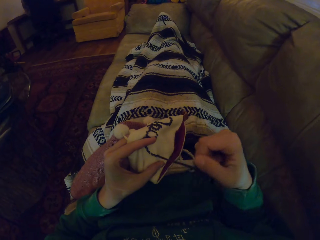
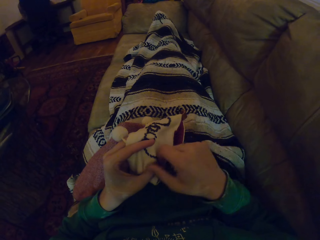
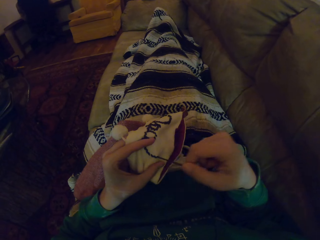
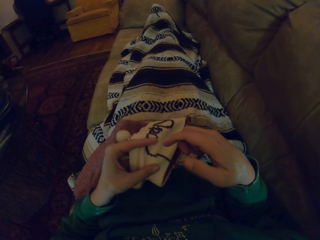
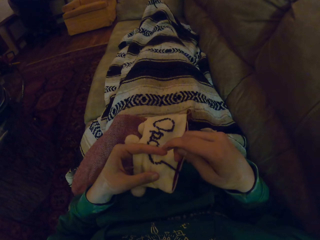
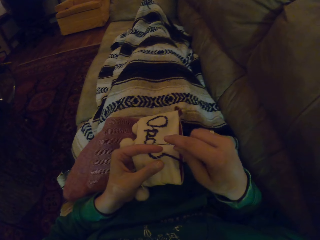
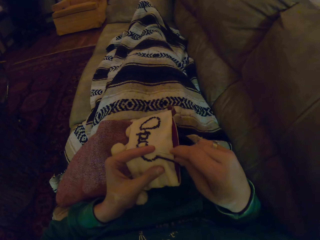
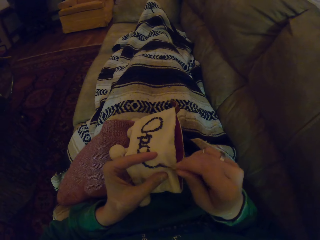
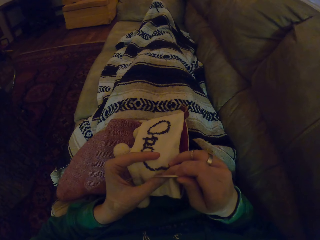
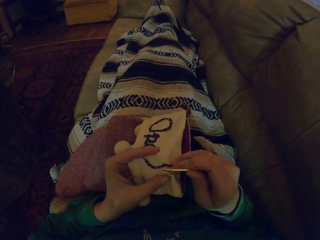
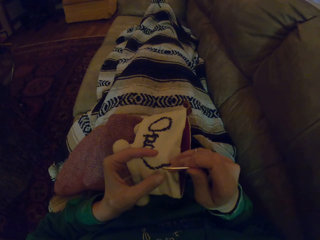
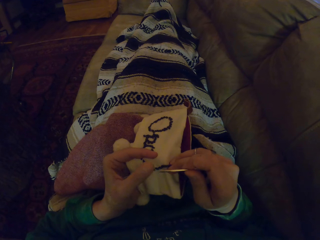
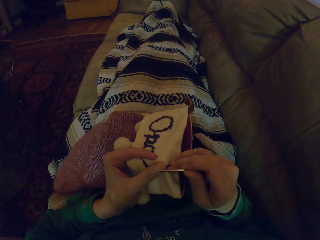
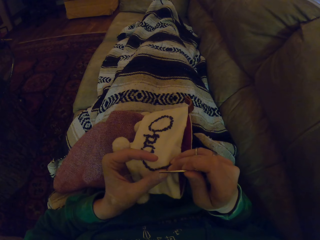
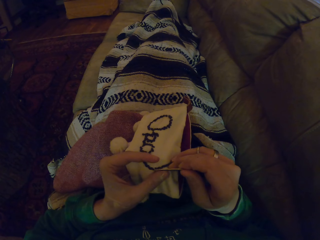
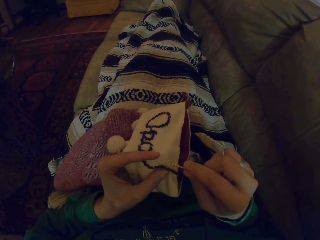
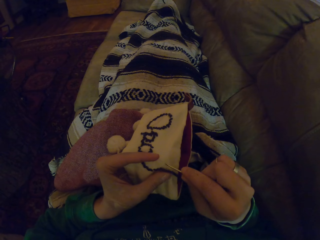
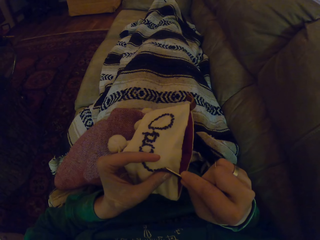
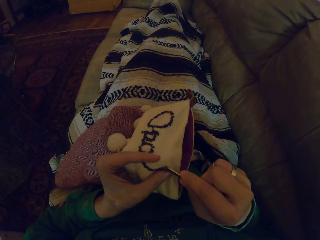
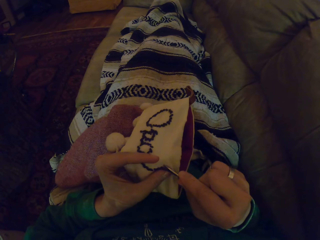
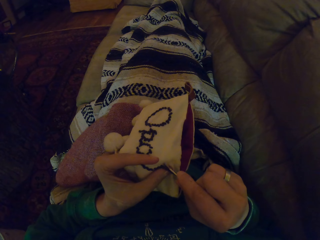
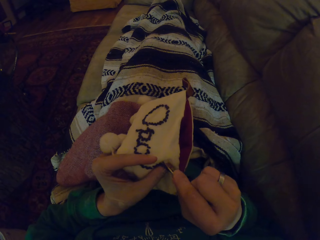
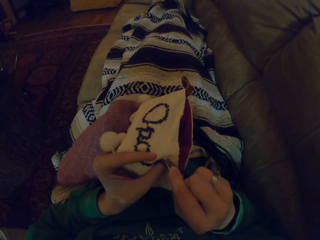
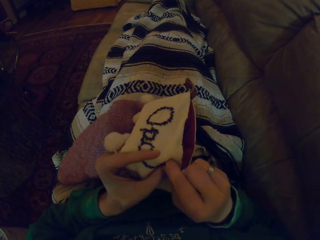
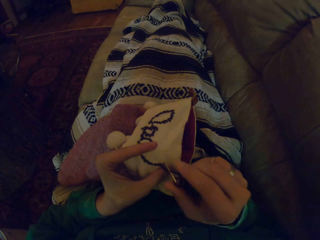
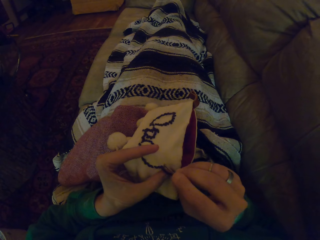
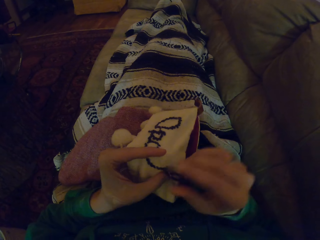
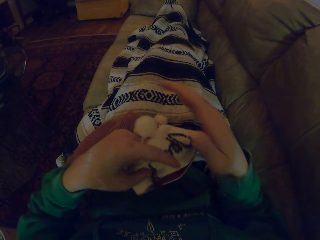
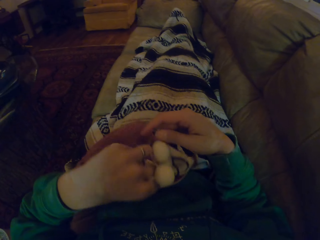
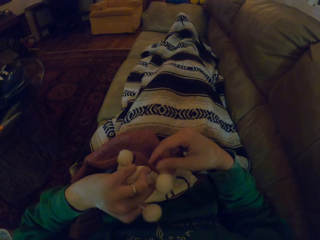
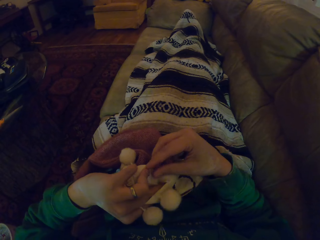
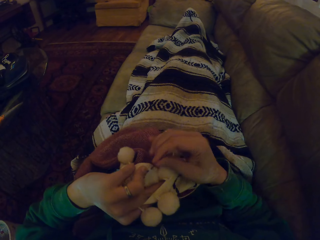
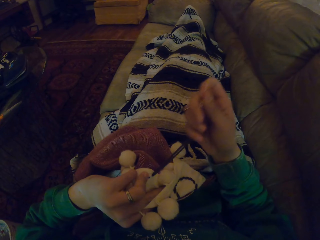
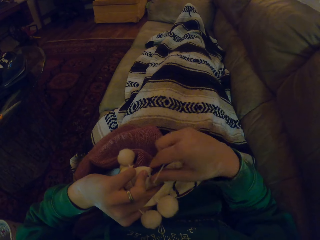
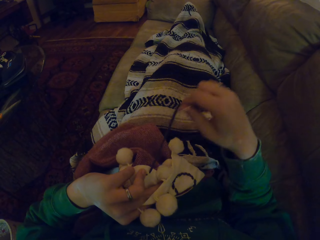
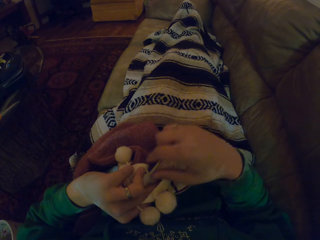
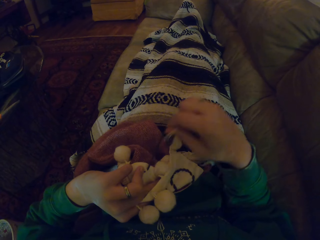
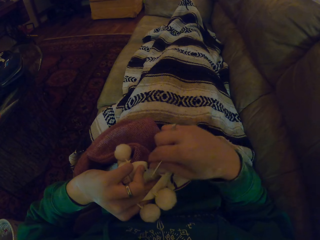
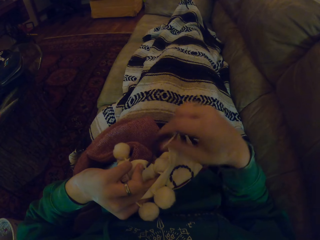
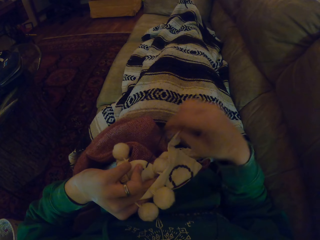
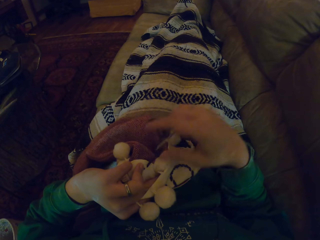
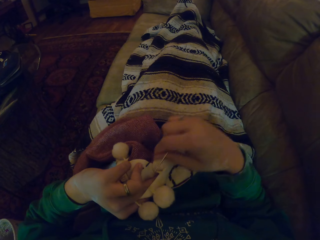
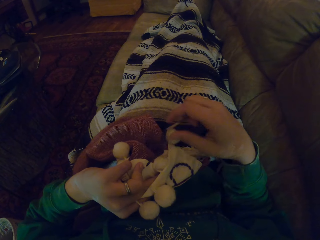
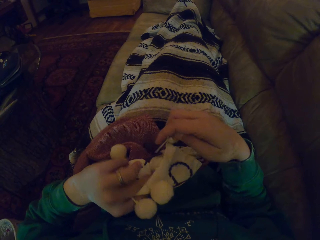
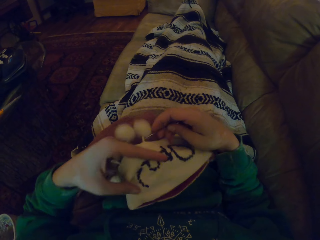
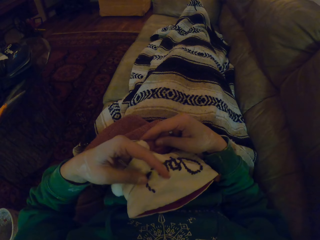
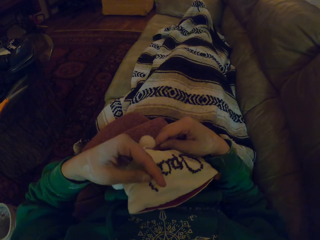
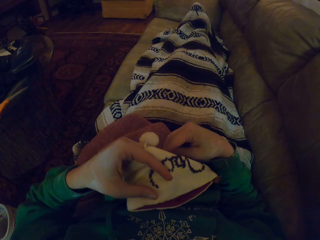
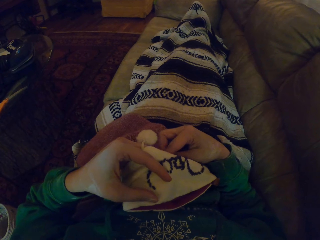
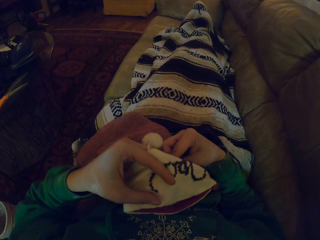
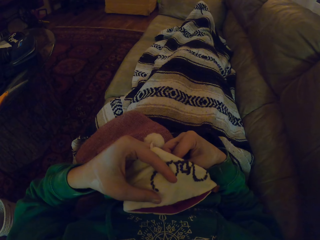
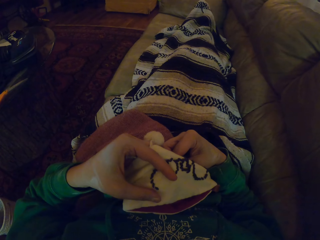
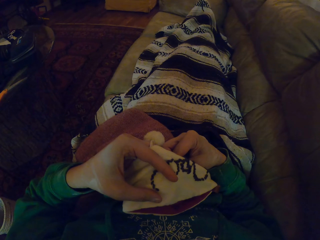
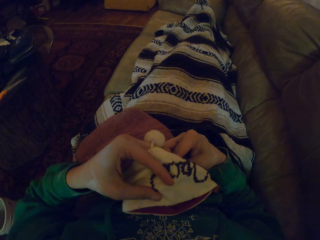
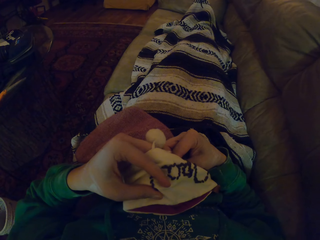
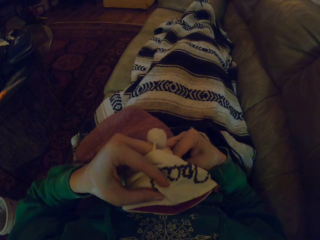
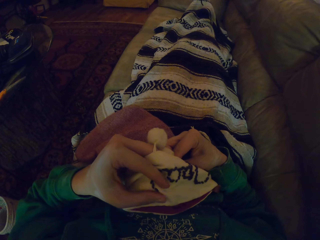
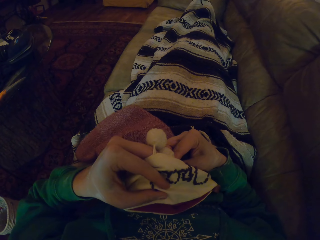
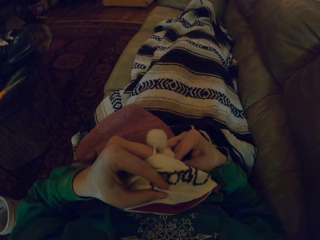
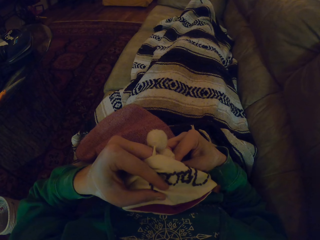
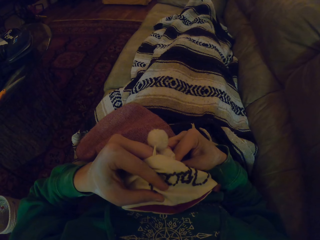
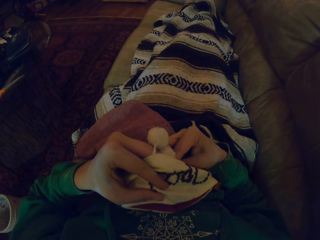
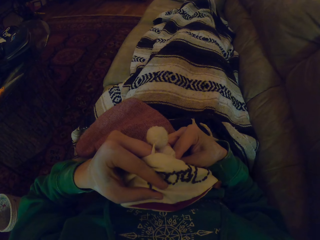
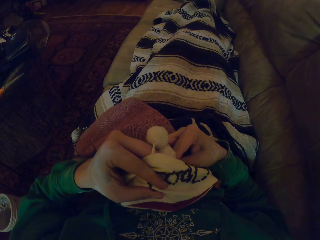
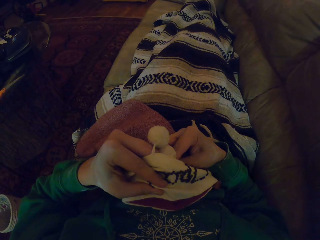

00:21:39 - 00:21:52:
The camera wearer aligns the thread. They knit the garment. They turn the garment and pull the thread. They turn the garment. They move the hand holding the garment. They knit the garment.

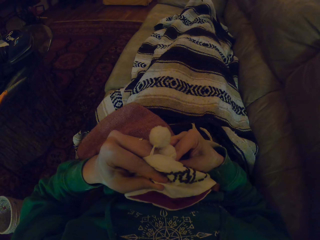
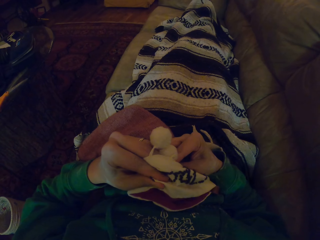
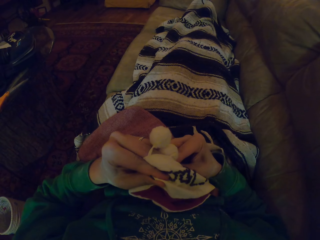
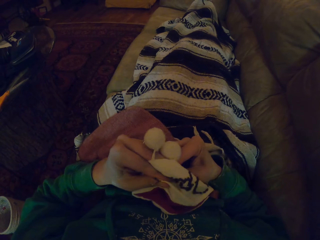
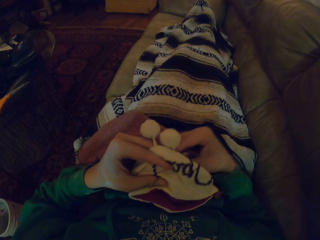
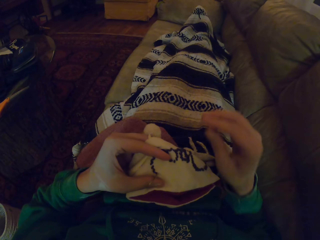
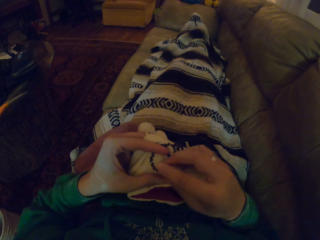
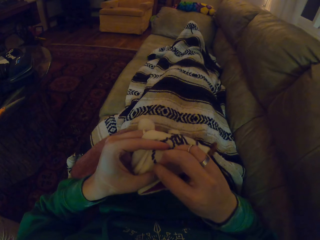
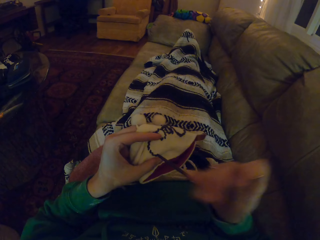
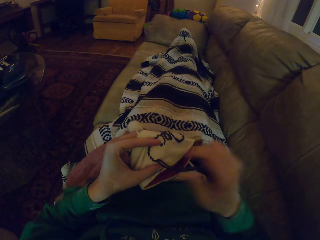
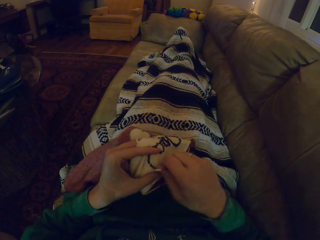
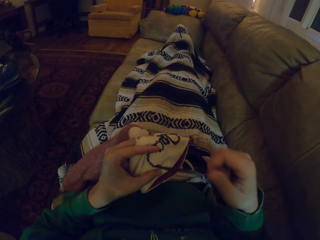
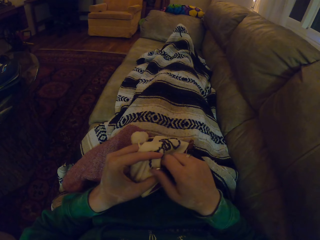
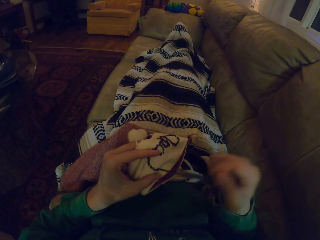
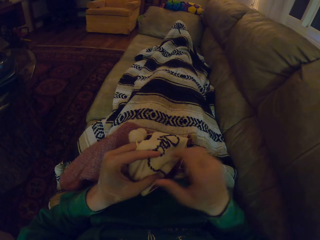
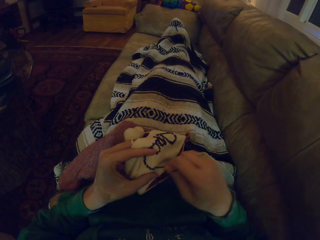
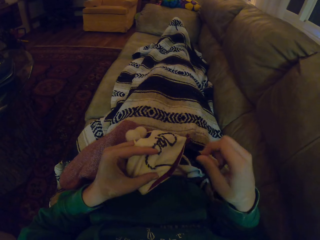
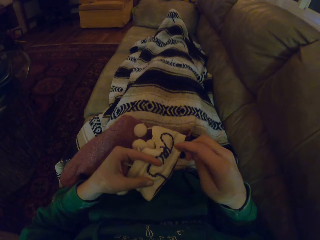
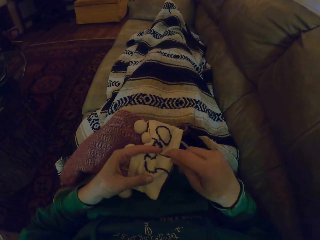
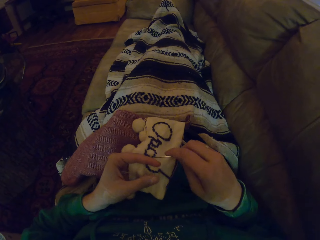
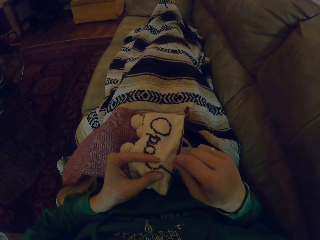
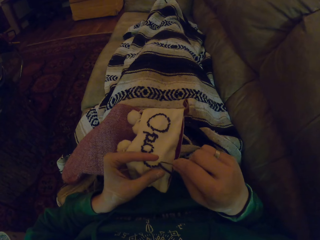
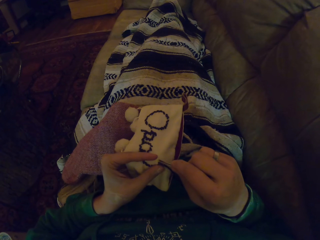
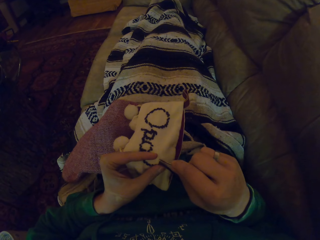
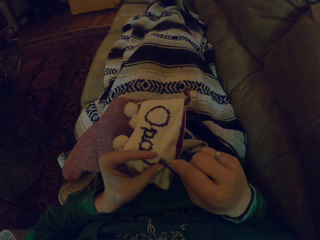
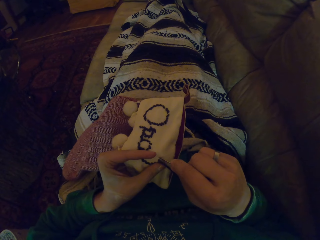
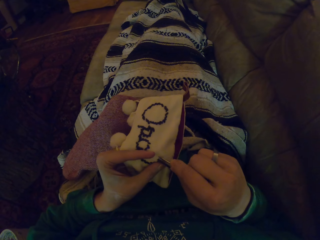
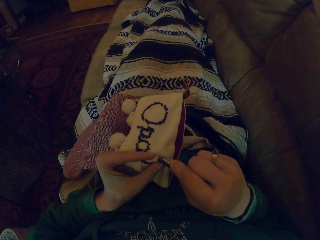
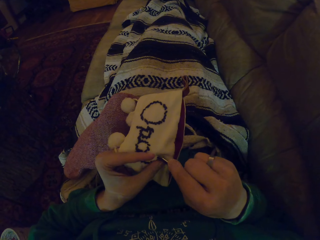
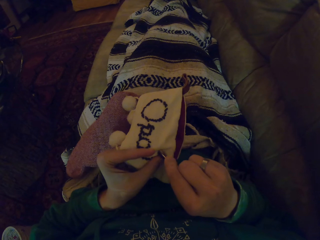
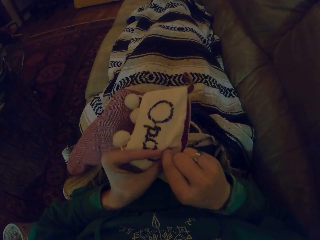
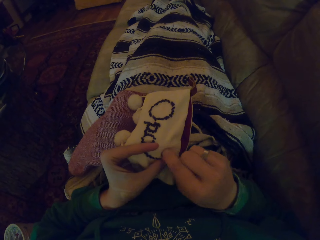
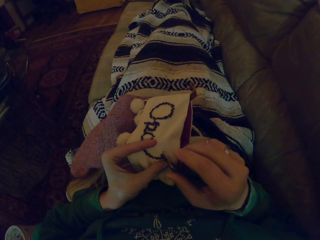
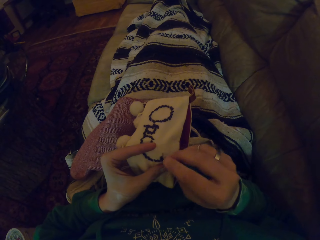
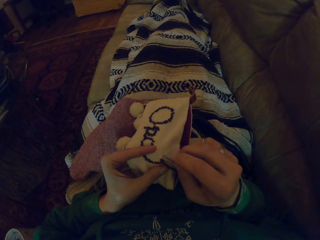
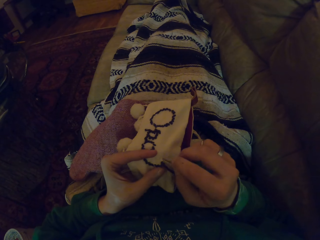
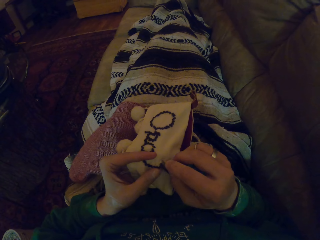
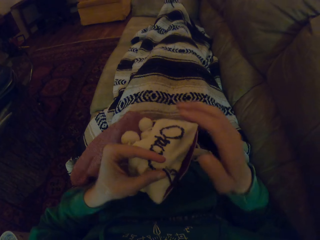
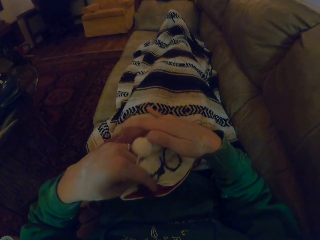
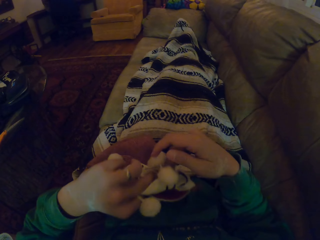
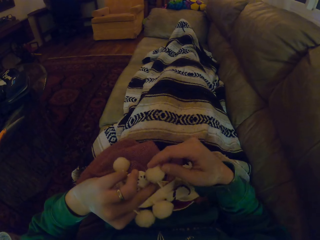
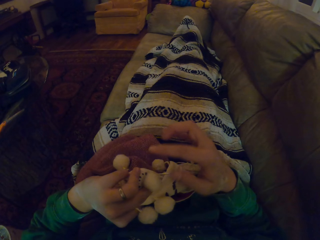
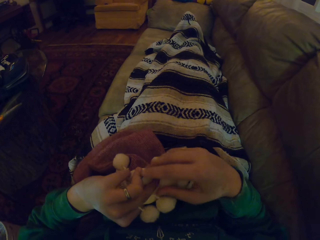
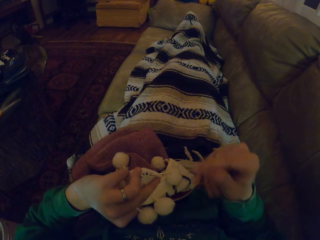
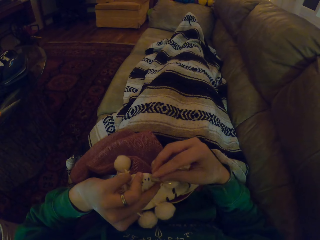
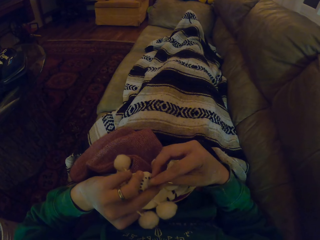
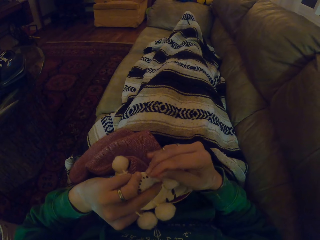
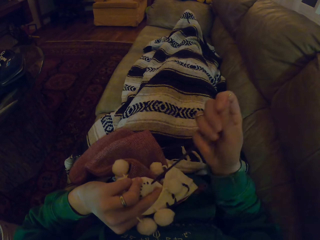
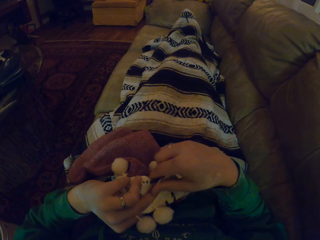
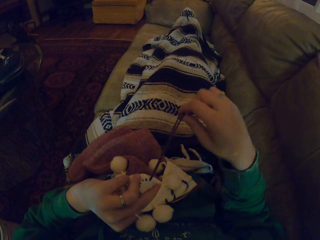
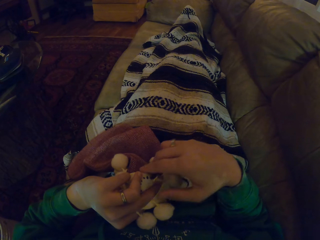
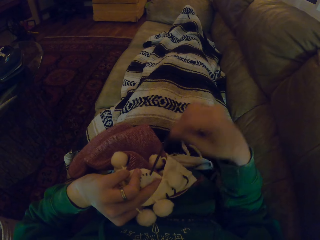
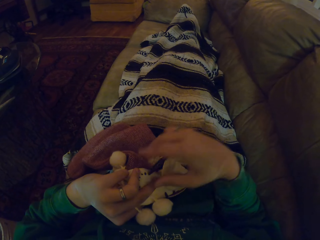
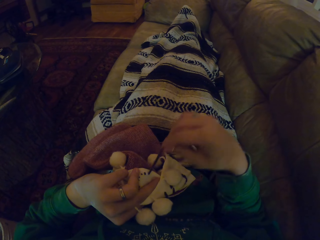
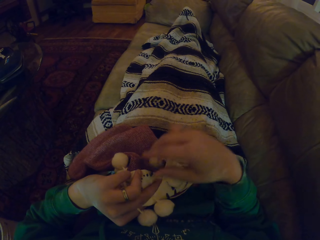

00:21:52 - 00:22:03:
The camera wearer pulls the thread. They move the garment and knit the garment. They turn the garment, move the garment and pull the thread.
